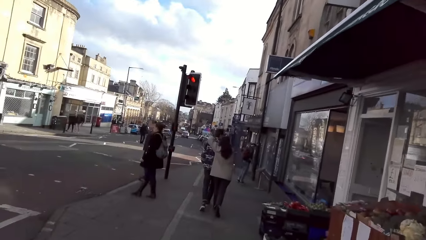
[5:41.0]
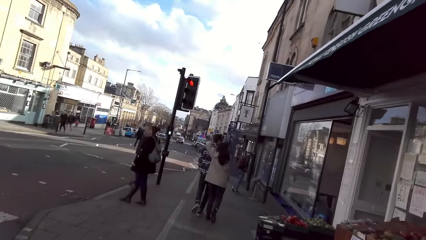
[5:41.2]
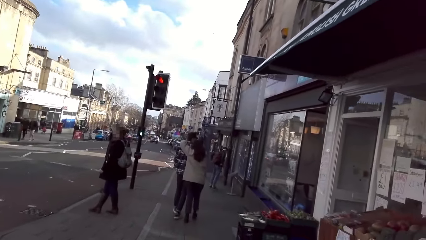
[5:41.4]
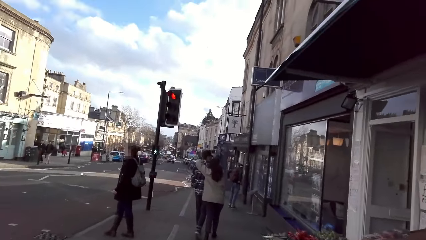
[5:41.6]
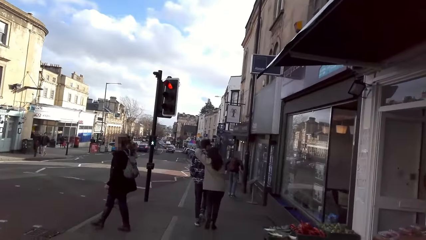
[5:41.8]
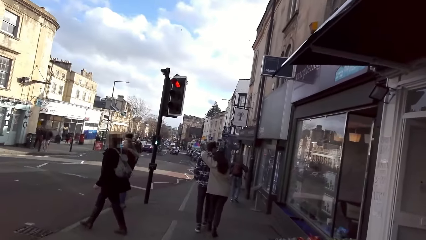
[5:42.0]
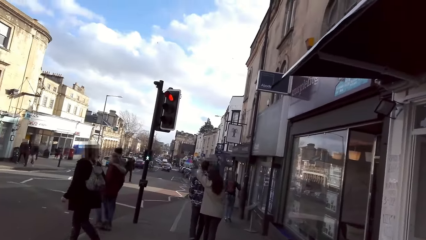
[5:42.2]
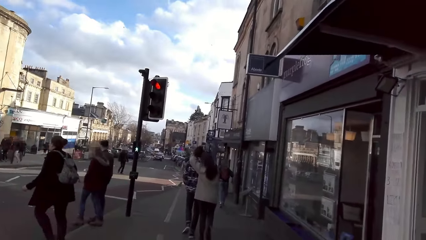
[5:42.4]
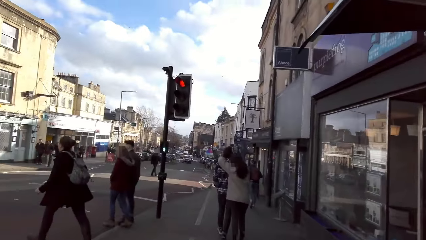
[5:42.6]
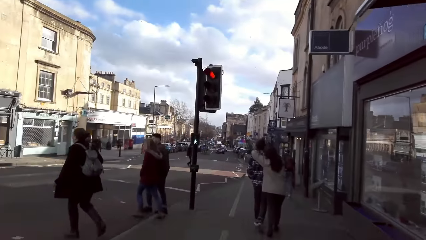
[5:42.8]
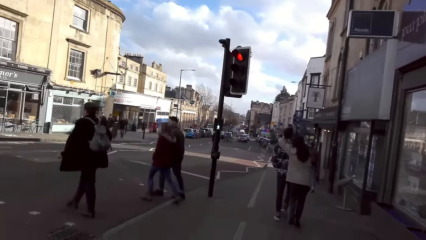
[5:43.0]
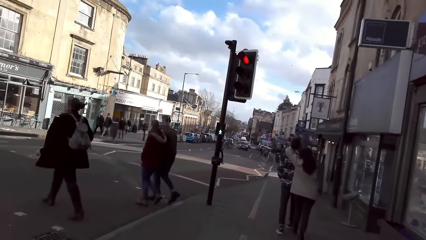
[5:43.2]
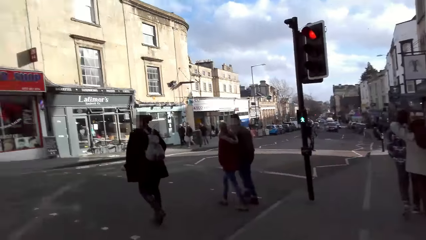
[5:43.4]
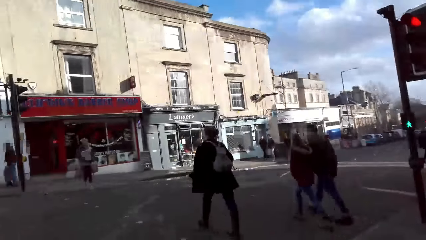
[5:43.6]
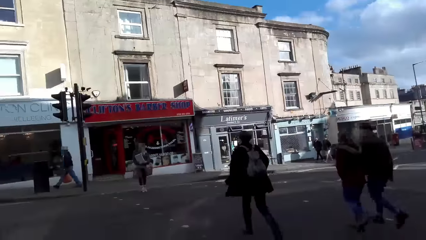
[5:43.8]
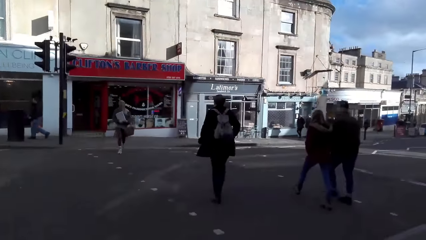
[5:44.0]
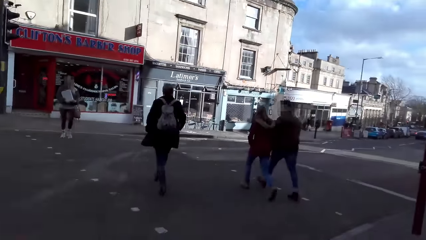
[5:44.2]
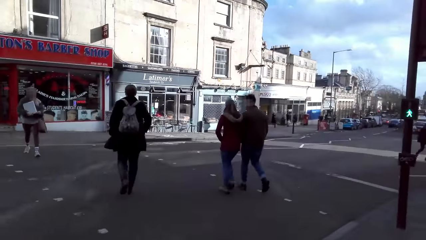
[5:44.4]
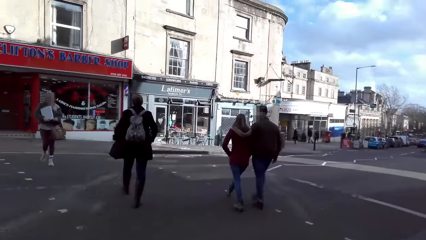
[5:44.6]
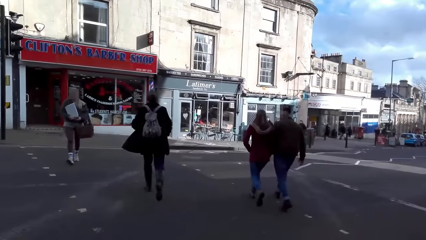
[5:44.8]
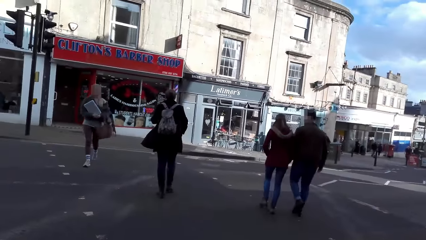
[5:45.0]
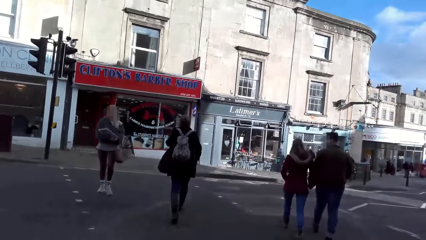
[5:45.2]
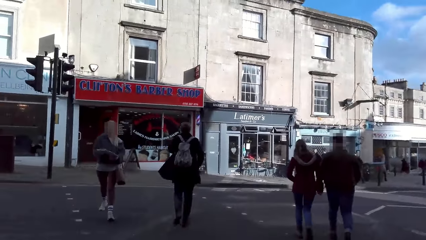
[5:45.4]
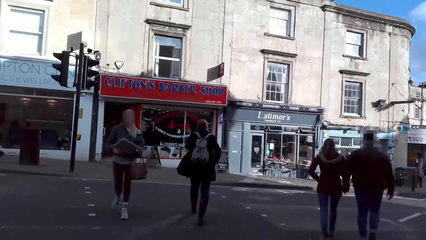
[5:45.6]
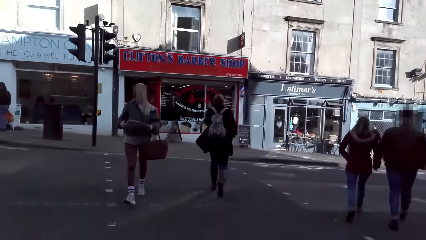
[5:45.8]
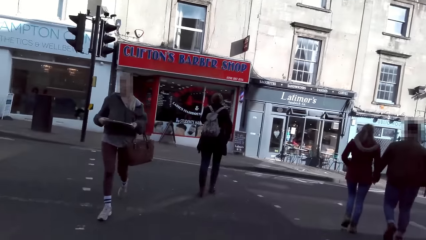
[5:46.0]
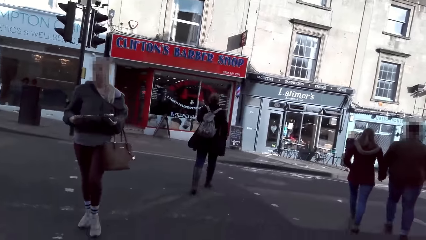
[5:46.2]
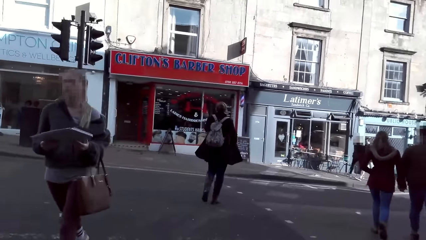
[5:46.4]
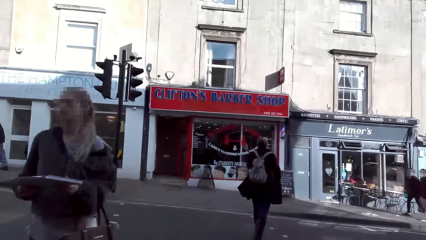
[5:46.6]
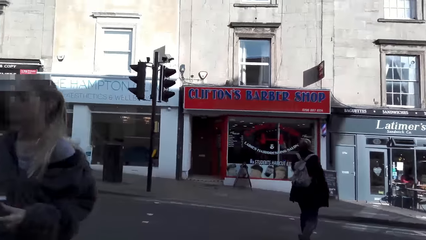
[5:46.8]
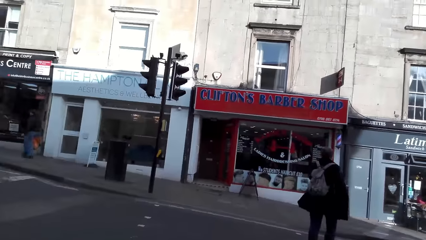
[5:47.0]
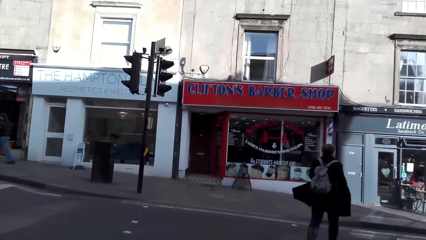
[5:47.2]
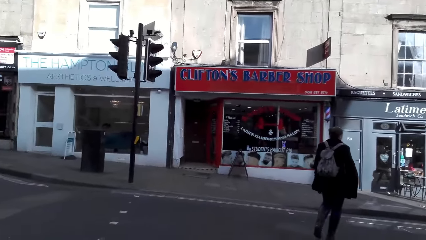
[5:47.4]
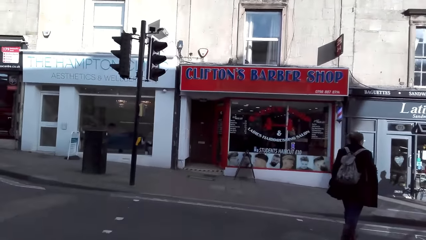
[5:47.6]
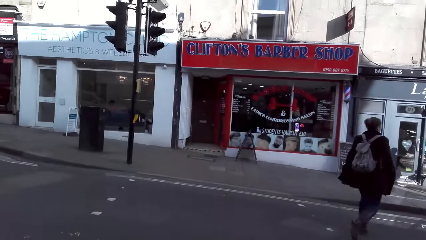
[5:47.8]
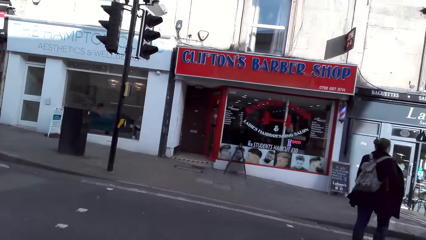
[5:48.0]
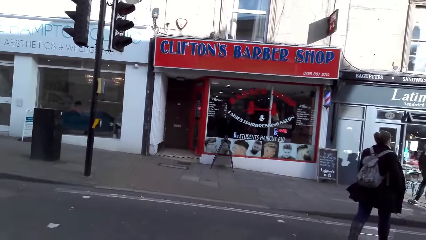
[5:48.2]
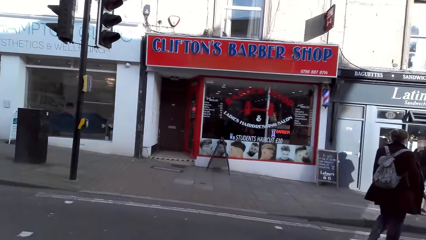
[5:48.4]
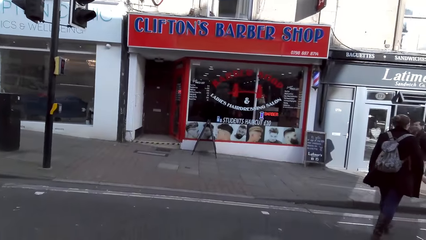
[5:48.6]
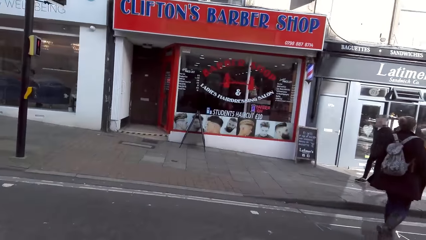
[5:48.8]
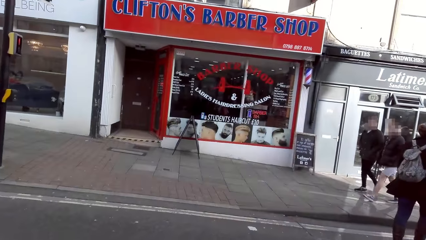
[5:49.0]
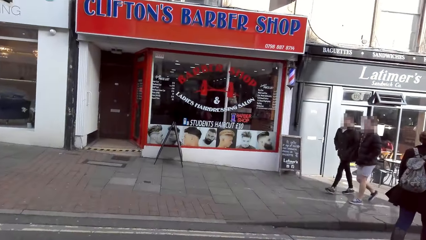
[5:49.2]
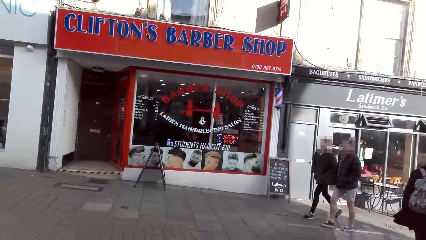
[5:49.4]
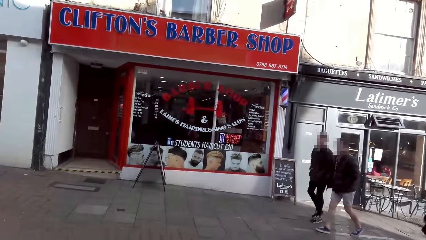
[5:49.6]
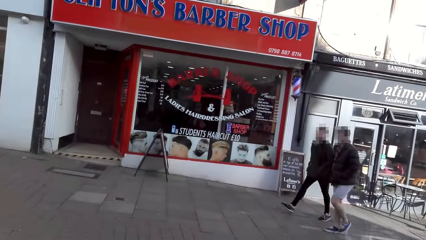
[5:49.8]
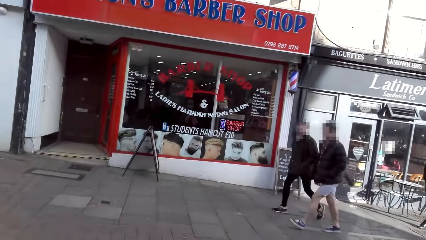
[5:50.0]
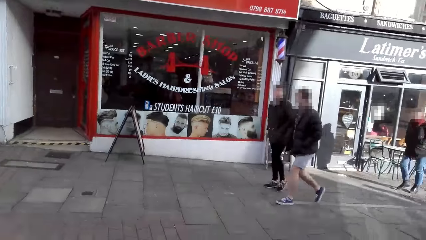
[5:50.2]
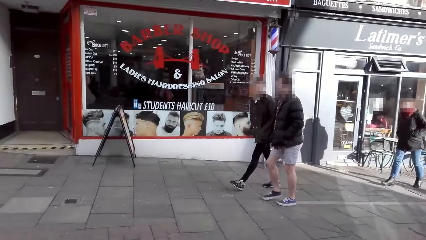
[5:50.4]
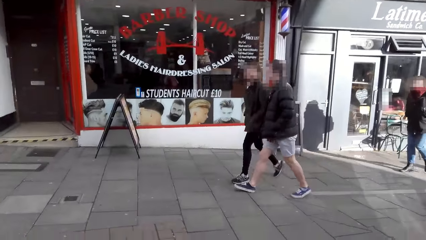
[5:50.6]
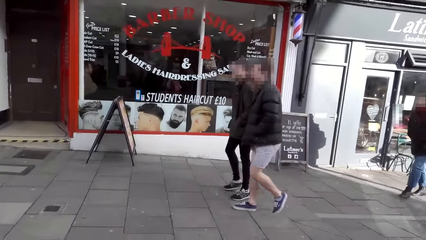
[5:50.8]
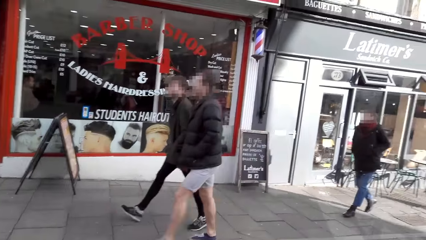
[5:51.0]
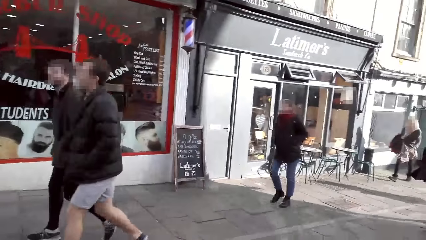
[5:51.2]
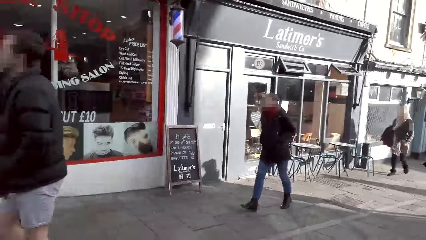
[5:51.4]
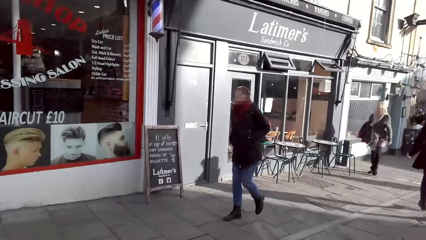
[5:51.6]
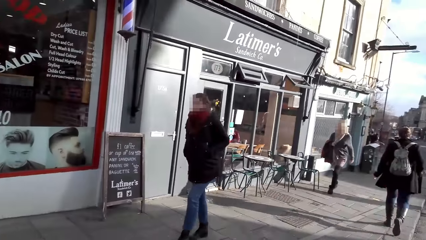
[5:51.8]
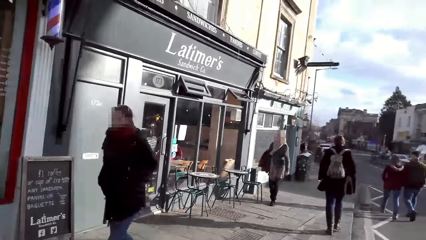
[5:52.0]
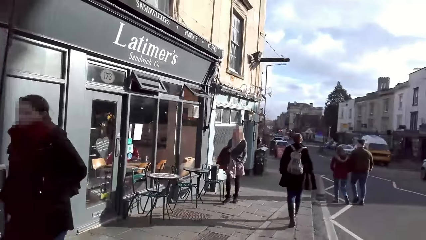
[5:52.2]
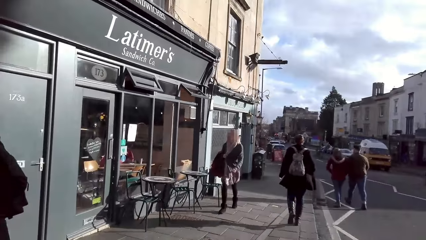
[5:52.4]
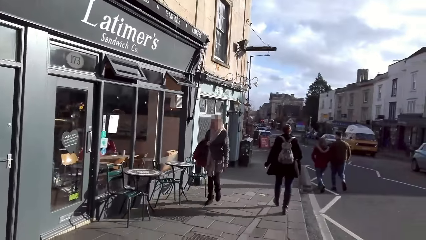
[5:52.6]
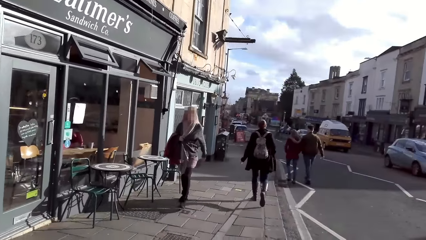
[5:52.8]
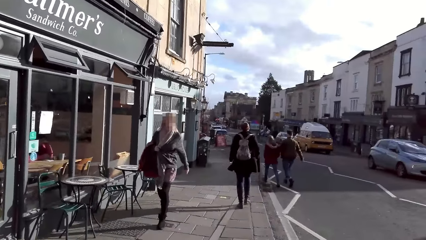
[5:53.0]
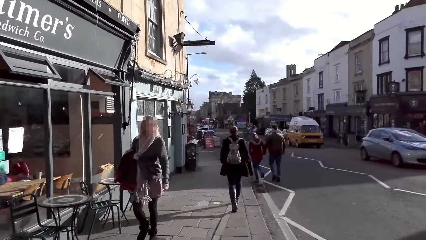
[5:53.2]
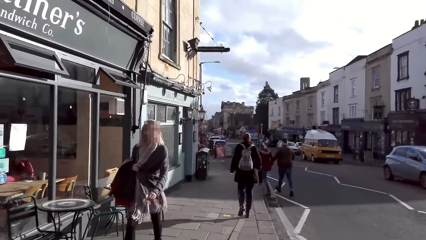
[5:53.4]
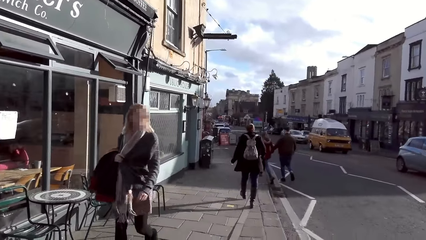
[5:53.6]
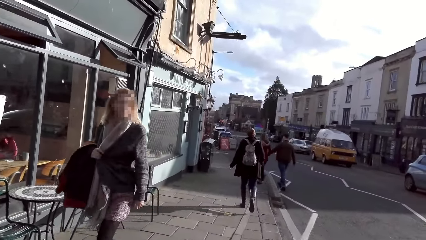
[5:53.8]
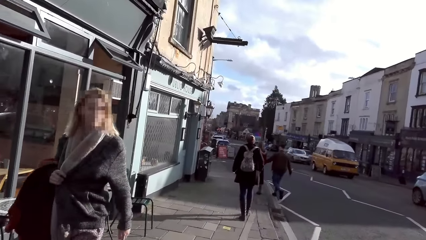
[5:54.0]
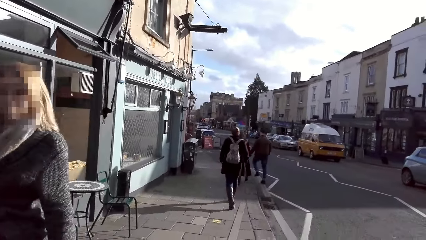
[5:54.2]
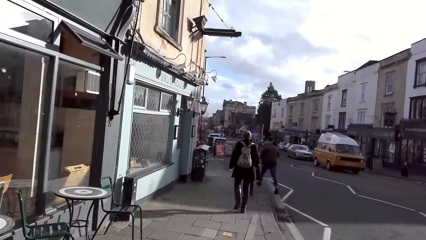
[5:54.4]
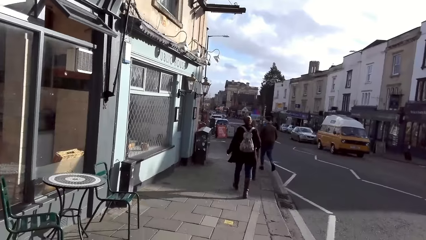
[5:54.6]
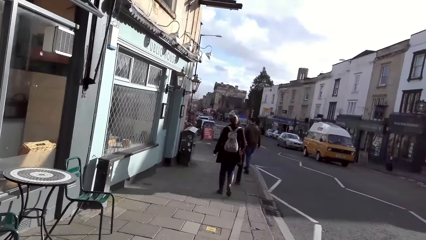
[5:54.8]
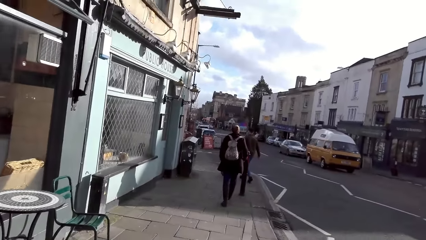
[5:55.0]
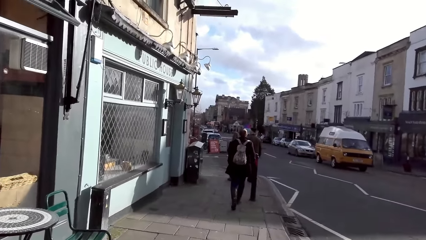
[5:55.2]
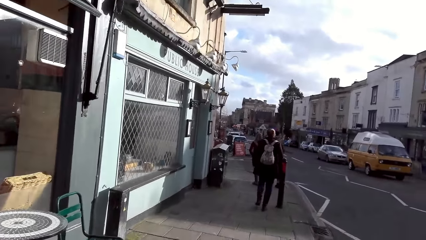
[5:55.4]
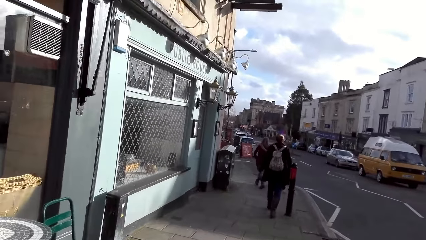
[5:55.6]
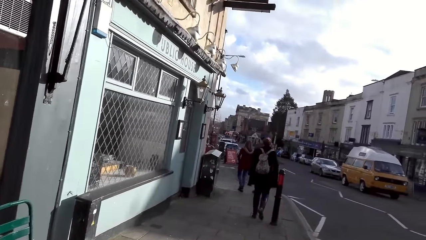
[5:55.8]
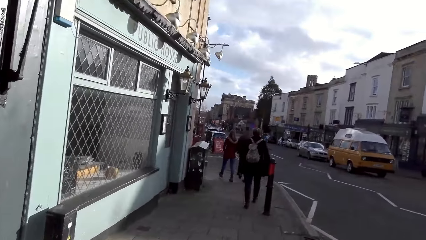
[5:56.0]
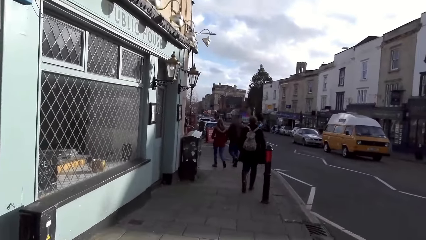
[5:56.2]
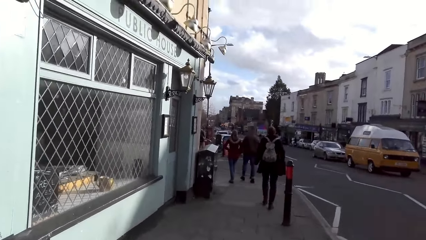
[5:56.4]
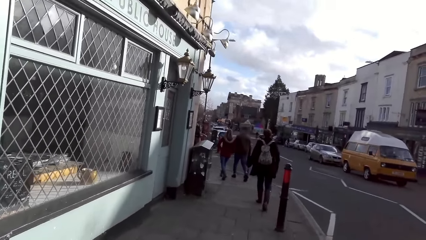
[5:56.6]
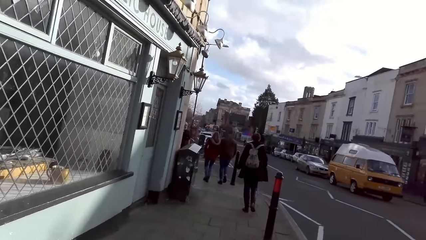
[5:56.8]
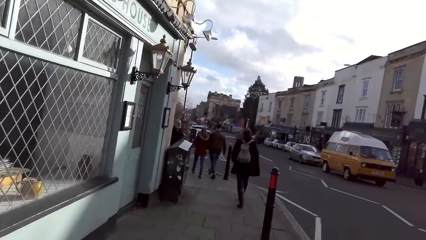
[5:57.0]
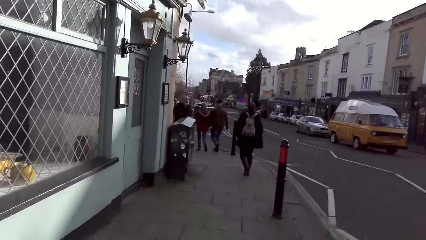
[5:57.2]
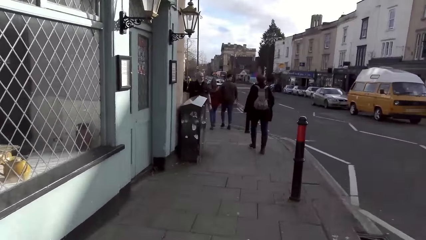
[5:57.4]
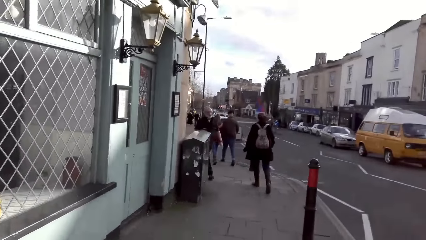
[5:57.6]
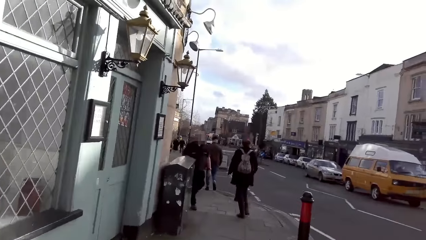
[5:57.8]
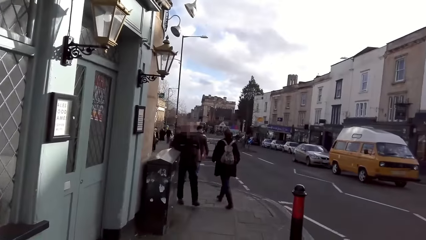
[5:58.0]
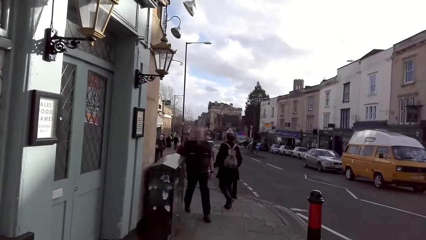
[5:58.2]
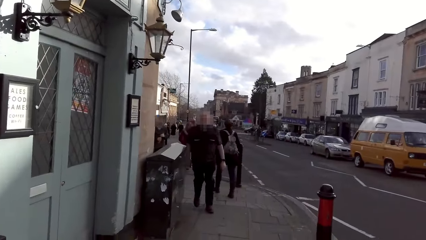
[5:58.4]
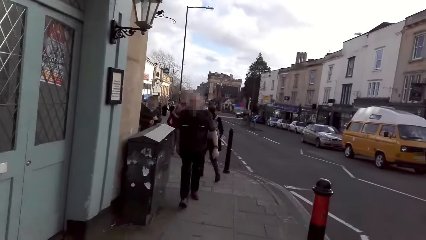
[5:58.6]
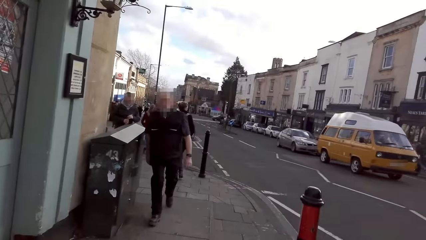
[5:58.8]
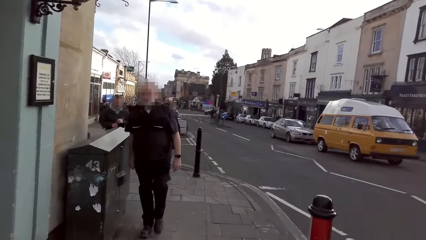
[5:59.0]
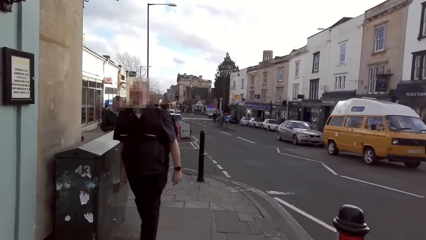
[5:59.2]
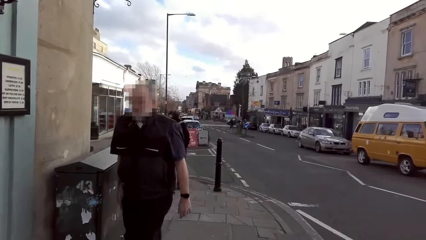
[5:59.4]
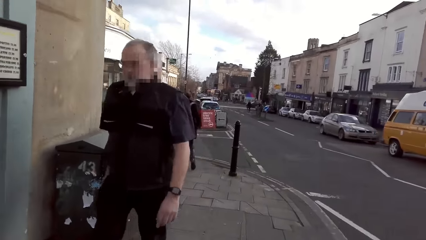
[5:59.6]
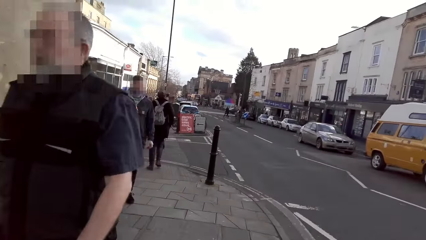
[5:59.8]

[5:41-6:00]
A grey car drives past the camera wearer.
